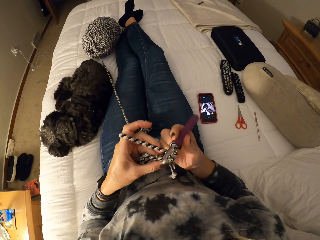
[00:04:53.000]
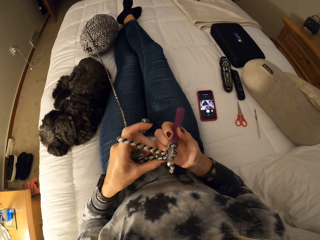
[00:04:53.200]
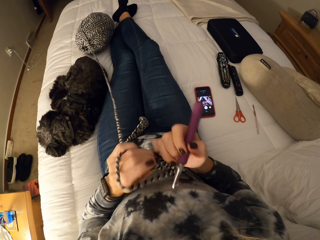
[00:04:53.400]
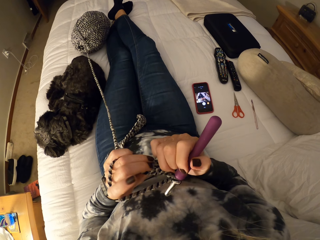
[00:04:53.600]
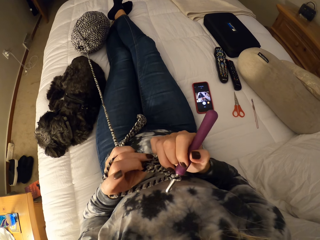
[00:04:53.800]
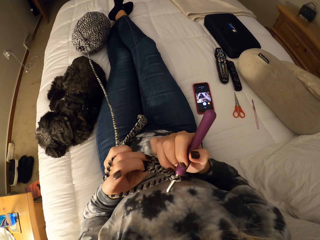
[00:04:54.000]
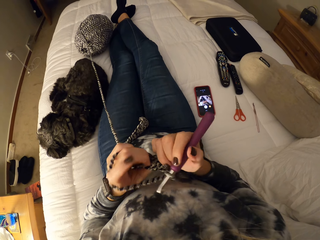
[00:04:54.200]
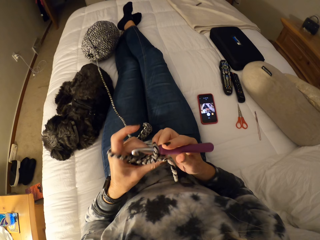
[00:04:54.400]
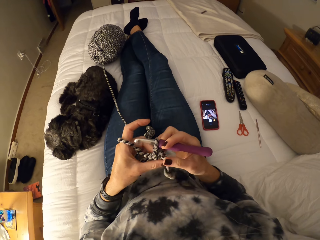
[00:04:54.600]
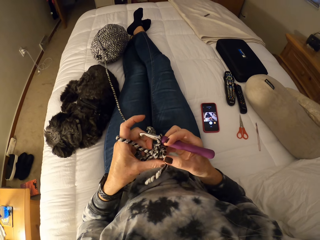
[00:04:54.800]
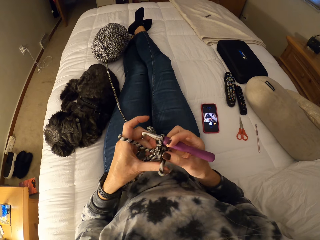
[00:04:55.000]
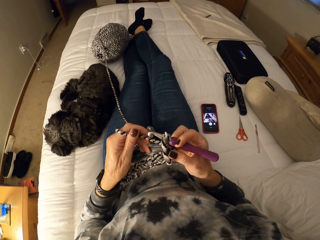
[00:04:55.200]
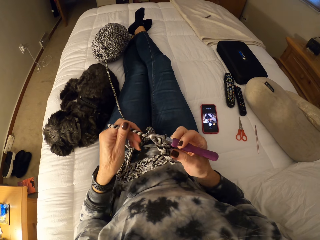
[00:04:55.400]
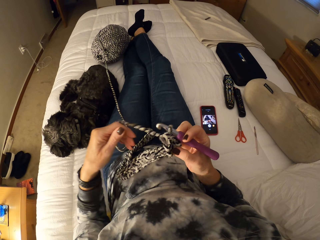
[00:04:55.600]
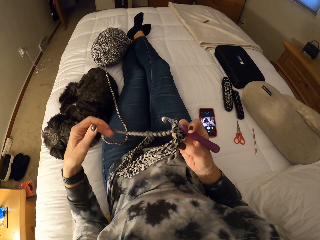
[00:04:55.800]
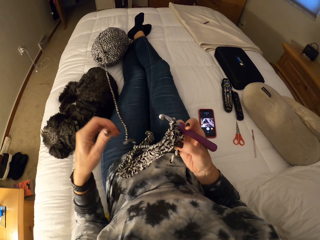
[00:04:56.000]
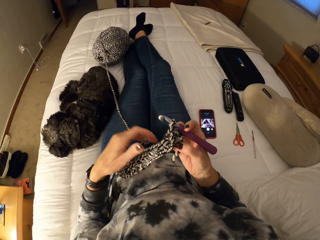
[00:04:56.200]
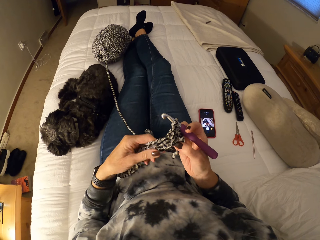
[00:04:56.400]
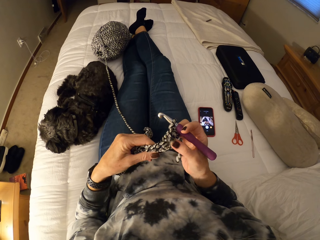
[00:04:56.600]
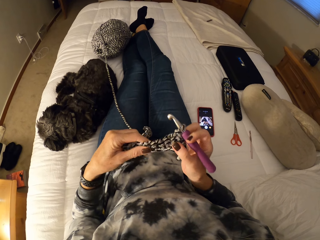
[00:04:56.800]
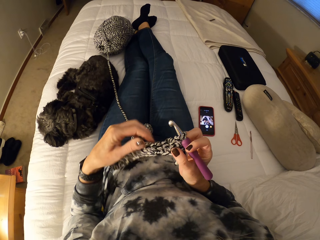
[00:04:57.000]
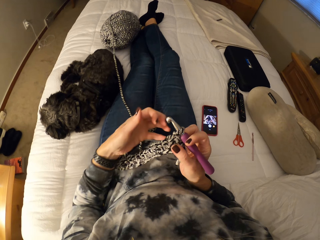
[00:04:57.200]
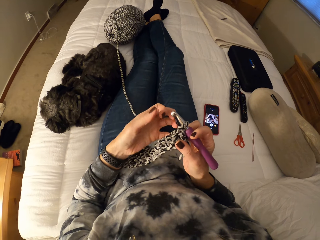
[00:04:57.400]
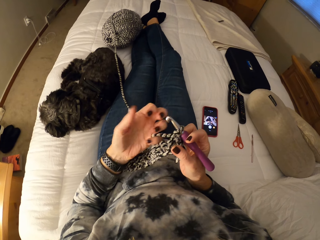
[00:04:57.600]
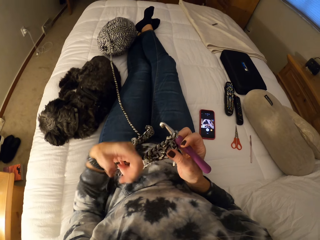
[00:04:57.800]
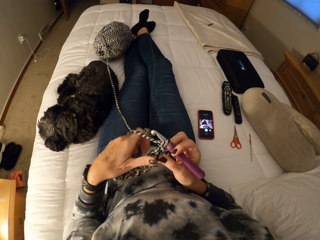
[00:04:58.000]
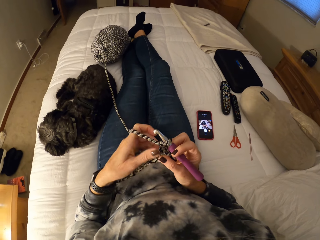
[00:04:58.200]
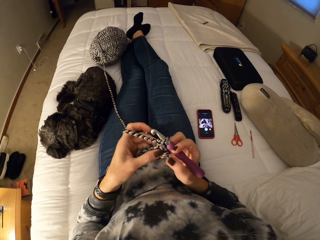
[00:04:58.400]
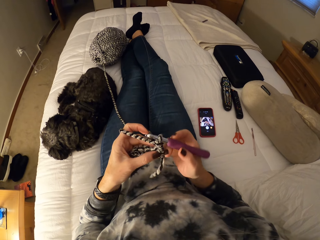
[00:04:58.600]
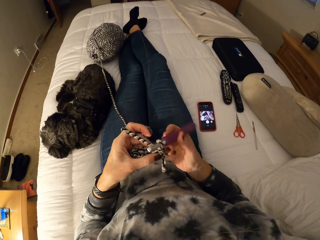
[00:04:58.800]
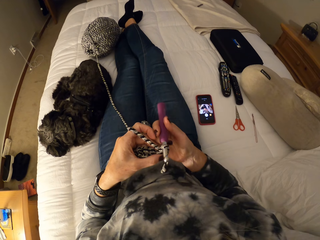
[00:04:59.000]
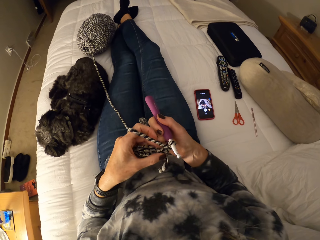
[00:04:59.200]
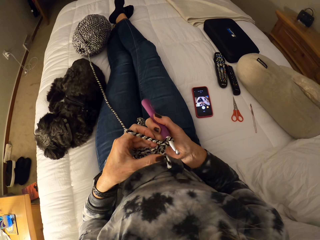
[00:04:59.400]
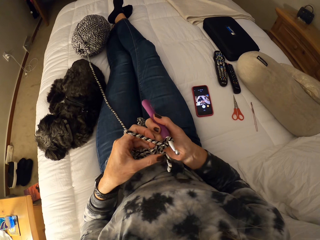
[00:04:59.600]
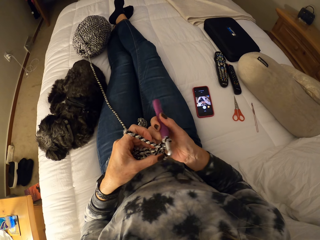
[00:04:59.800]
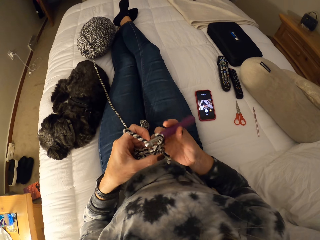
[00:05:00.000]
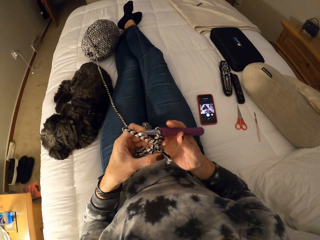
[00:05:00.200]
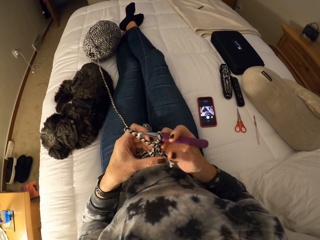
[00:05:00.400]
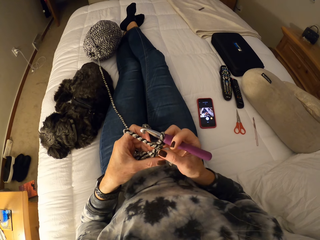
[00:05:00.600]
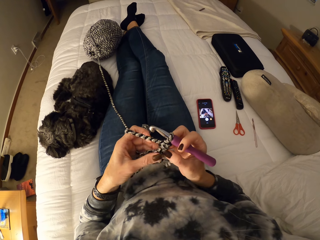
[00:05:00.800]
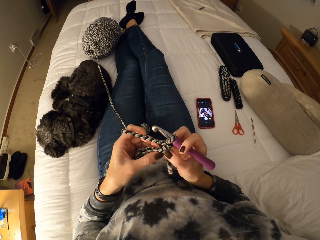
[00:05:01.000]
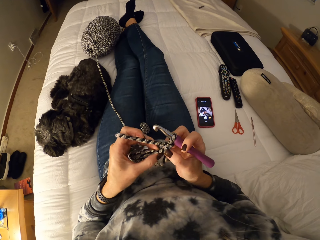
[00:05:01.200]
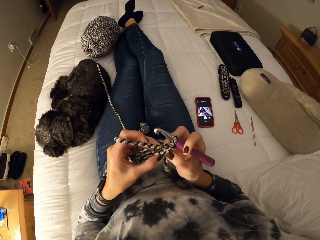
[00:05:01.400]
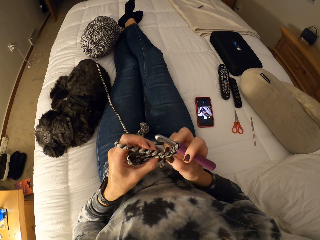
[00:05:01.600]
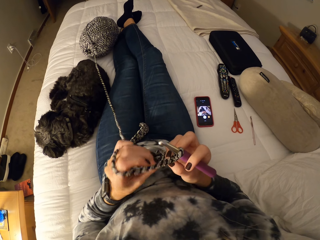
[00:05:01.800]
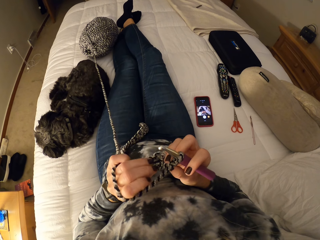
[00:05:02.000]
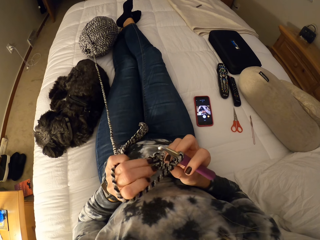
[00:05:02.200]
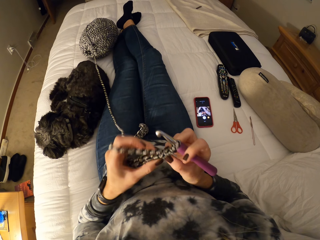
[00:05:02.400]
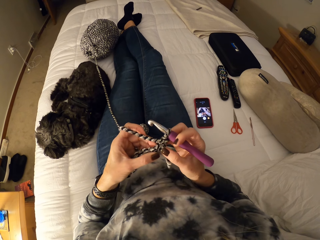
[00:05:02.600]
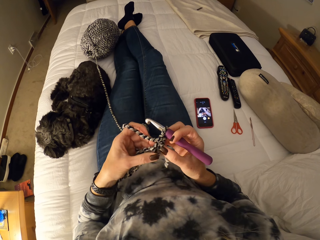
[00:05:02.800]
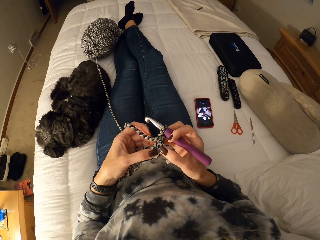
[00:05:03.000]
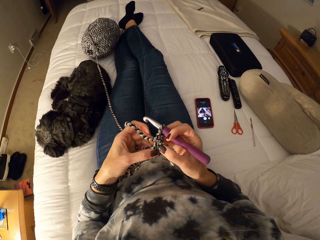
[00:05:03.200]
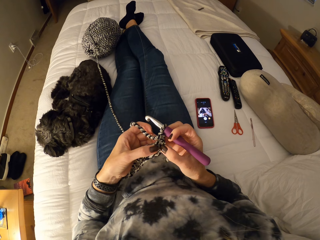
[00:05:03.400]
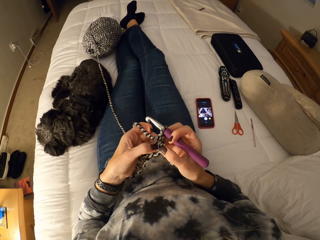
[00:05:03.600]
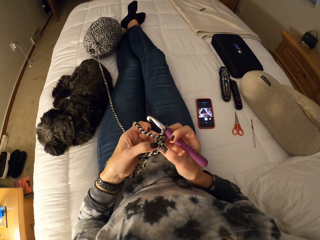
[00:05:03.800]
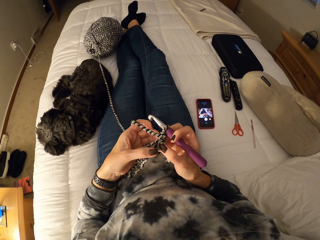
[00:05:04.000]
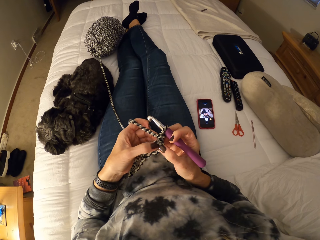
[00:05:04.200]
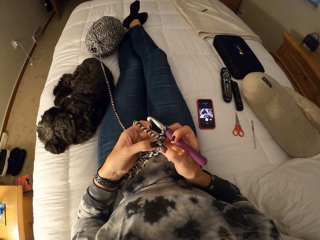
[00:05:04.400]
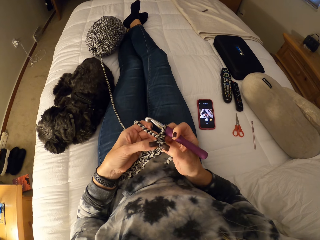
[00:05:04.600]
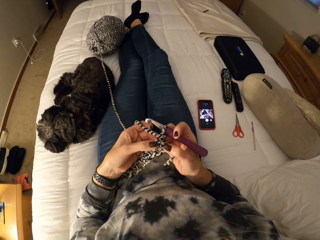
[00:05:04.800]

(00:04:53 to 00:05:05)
The camera wearer pulls the yarn. They inspect the cloth. They adjust the yarn. They inspect the cloth.

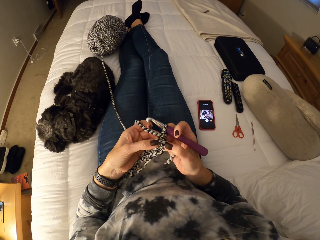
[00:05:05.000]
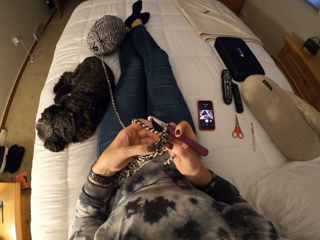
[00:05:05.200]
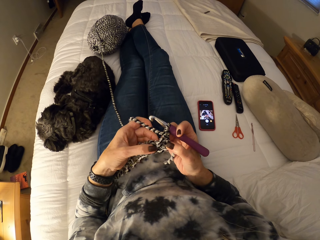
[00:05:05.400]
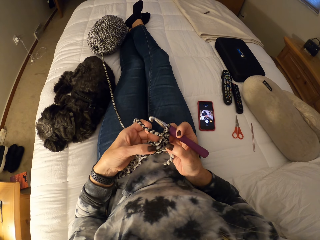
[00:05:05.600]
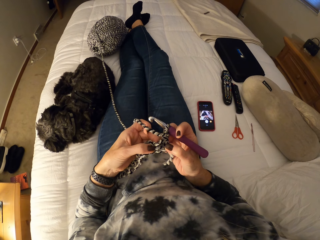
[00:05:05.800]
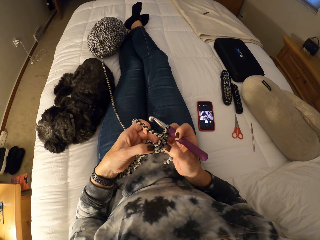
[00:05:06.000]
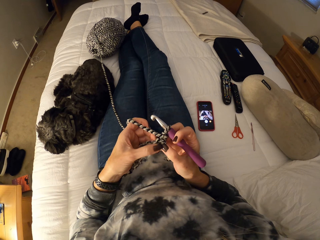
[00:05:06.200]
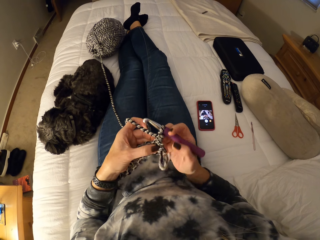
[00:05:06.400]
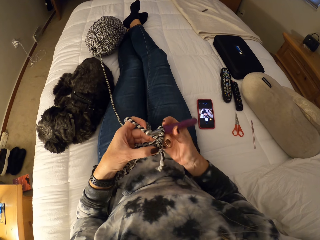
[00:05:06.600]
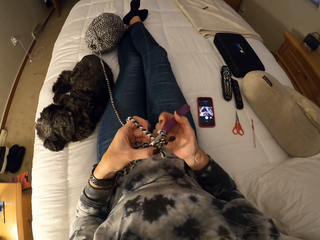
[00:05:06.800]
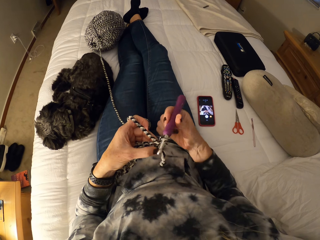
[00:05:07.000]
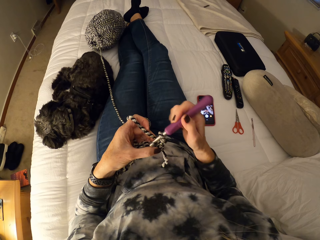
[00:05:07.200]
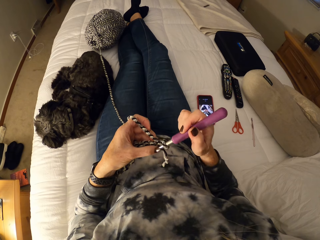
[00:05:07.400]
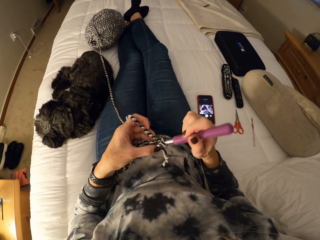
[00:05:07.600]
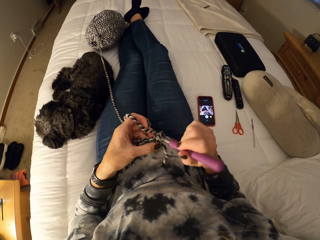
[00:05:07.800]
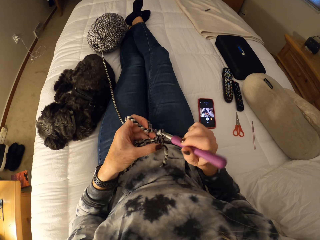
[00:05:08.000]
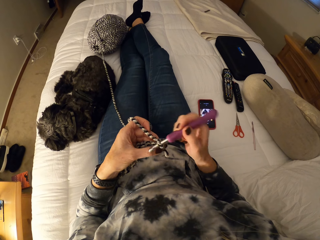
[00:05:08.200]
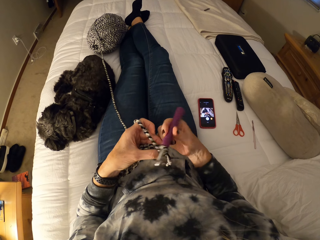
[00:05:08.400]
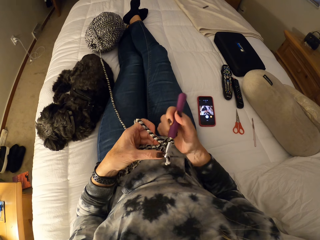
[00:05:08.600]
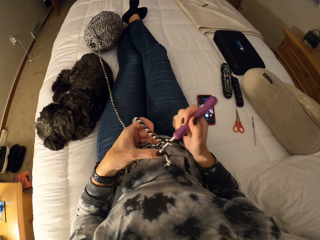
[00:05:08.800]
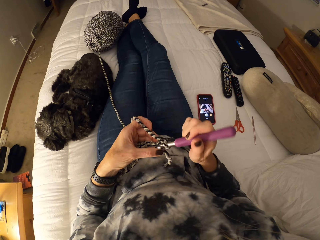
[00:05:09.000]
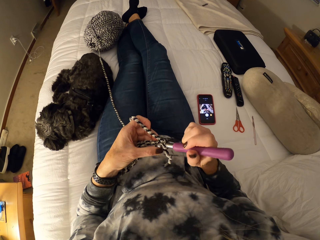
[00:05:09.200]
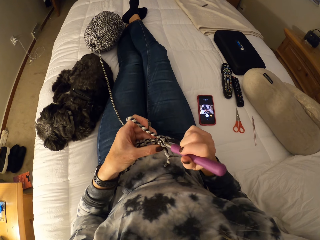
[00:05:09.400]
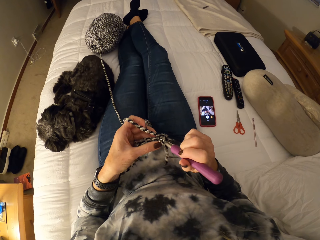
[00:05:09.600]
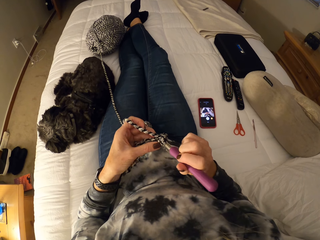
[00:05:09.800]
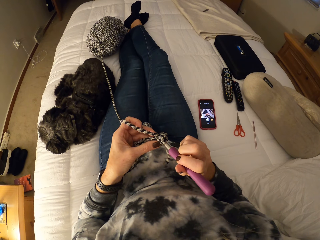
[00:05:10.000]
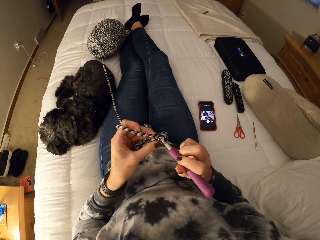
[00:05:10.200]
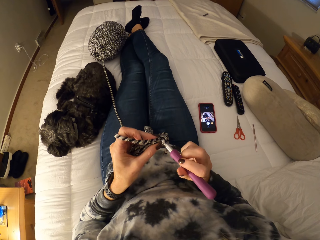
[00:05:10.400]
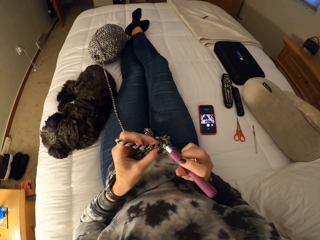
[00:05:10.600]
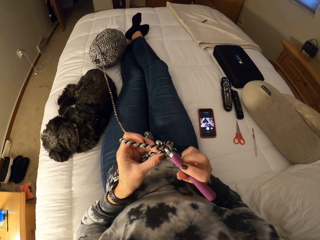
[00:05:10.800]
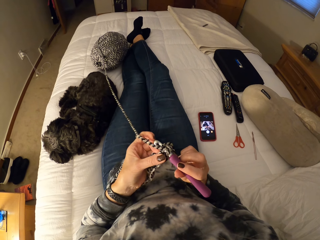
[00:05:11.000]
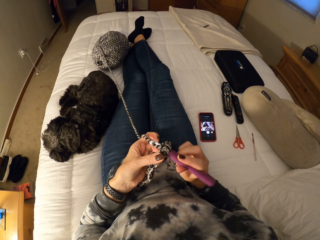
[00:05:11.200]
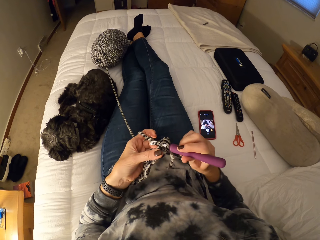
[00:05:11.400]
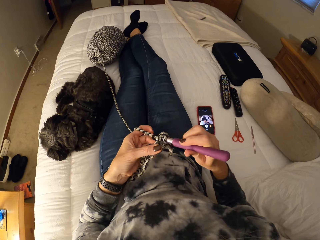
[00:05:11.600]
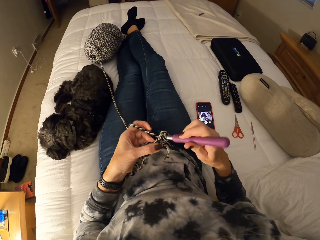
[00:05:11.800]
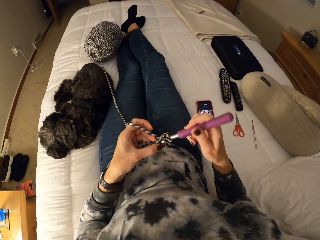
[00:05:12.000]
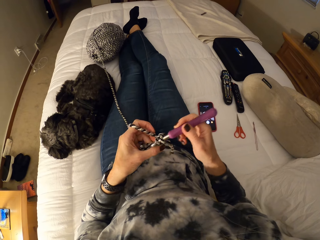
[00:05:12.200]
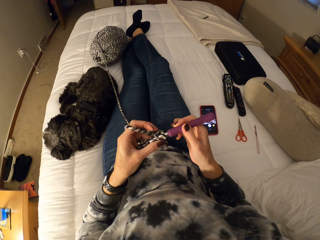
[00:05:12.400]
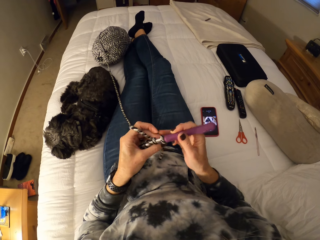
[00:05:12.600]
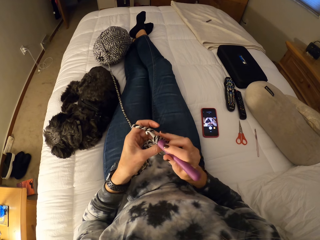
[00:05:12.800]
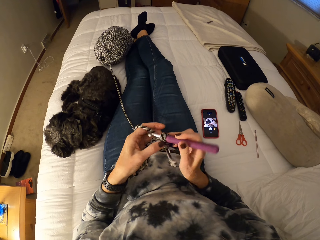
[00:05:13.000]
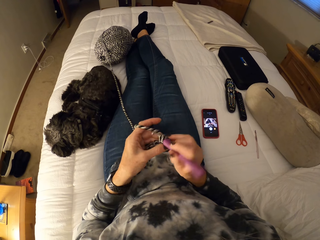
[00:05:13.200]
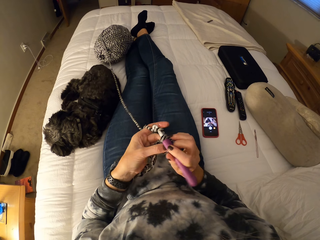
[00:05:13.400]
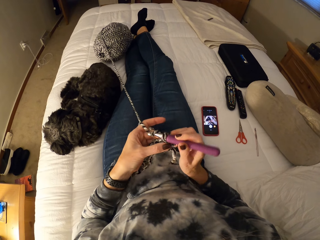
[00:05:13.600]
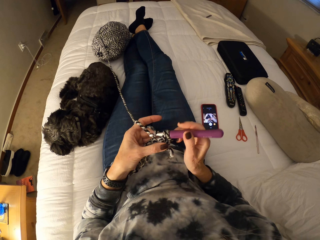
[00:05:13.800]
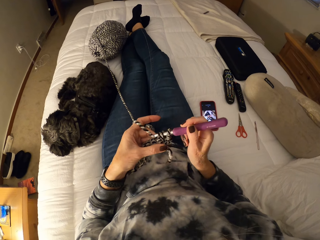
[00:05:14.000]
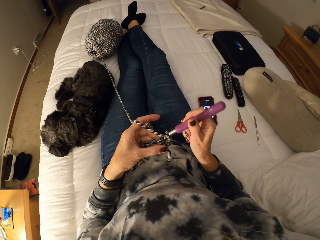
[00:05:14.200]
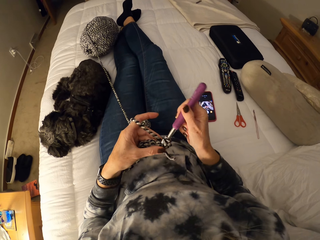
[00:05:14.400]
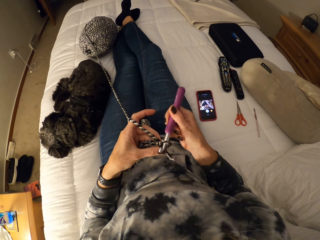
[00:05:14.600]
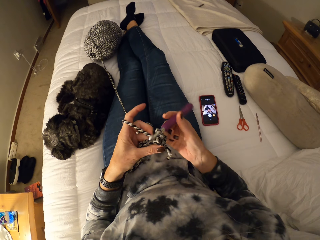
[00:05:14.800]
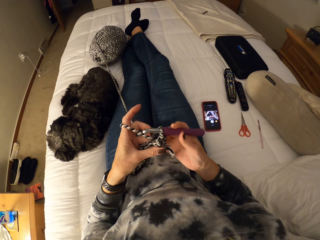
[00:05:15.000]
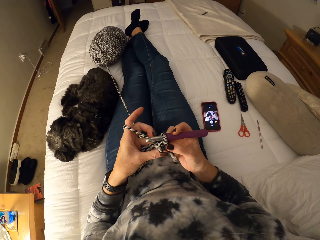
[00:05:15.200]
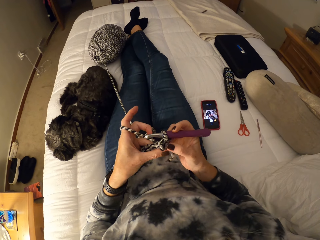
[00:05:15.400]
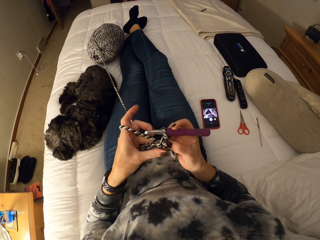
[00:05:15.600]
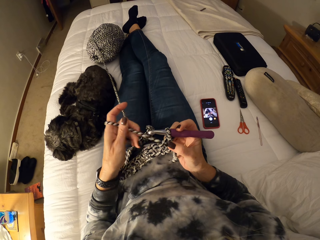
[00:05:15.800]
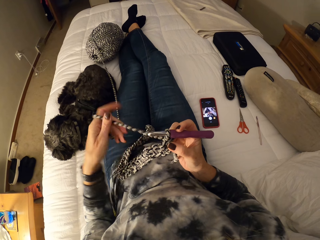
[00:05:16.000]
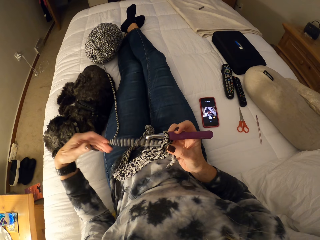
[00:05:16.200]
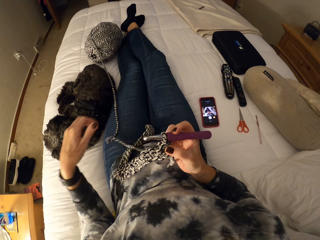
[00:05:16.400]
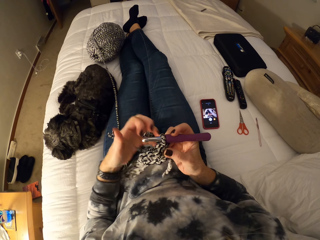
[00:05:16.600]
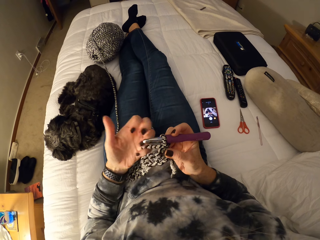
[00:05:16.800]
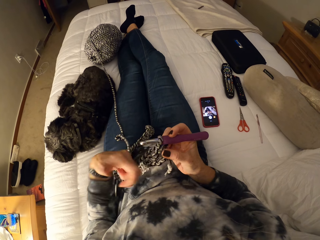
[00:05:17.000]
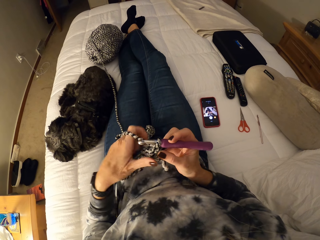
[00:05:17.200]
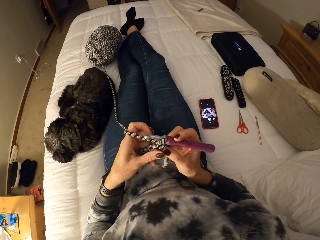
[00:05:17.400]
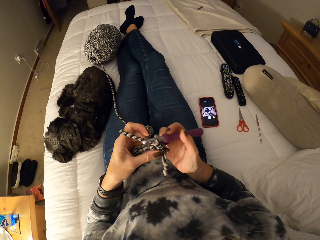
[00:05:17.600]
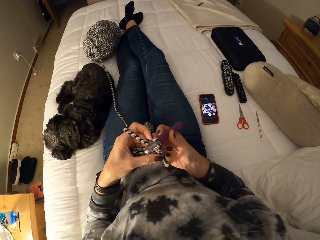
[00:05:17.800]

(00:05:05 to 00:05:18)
The camera wearer knits a cloth with a crochet hook. She crochets with a yarn. She adjusts the yarn with her left hand. She pulls the yarn.
